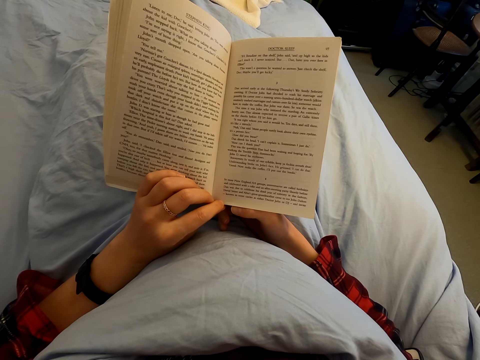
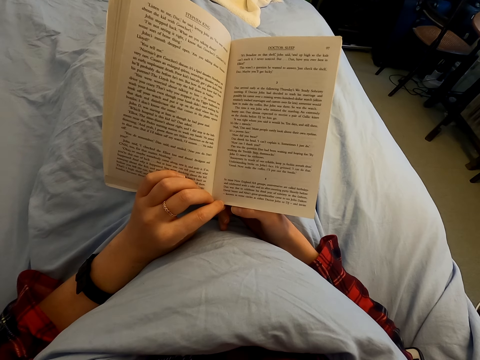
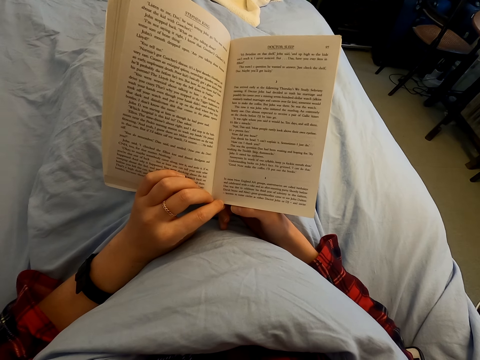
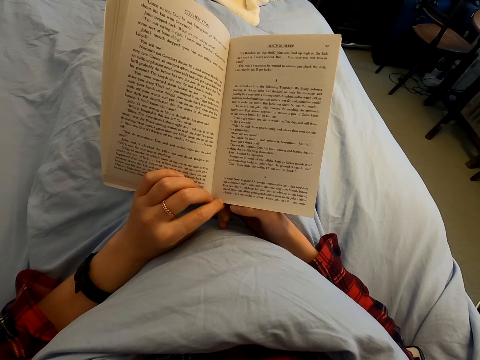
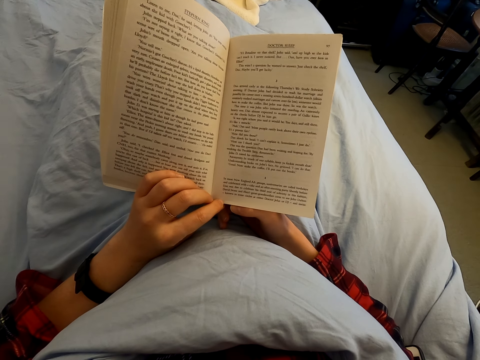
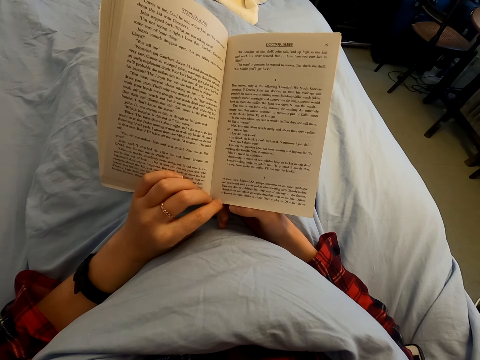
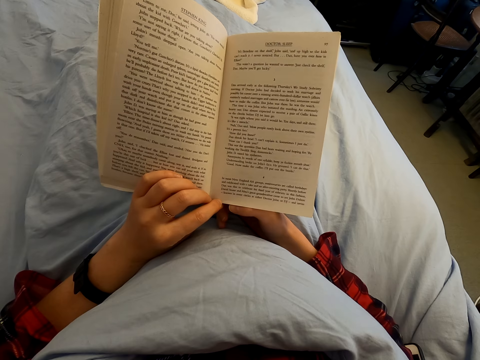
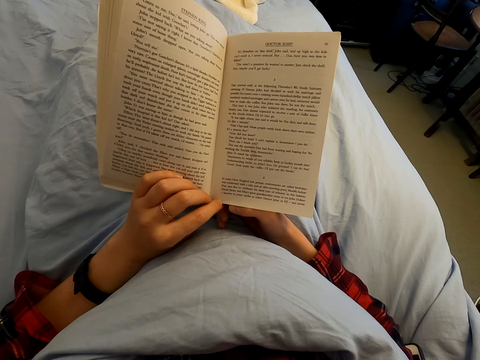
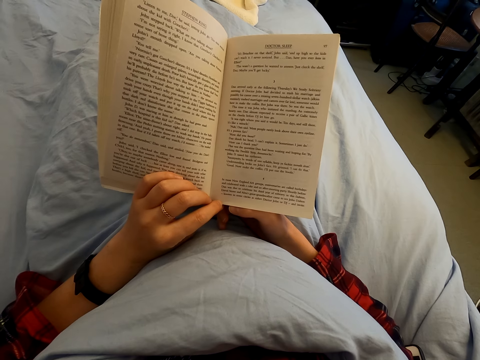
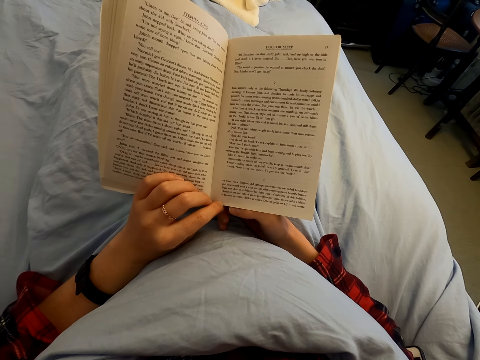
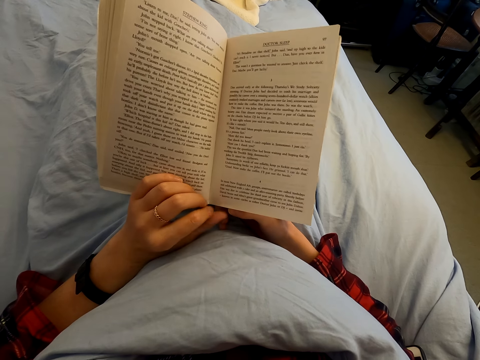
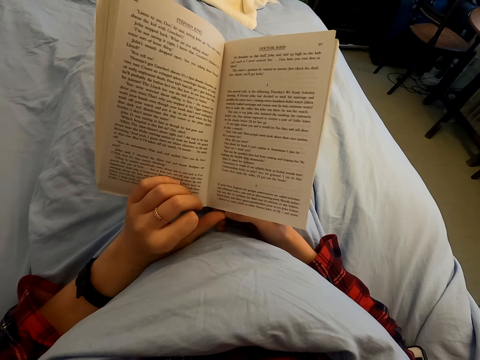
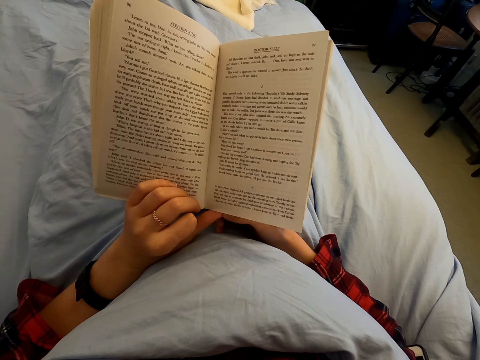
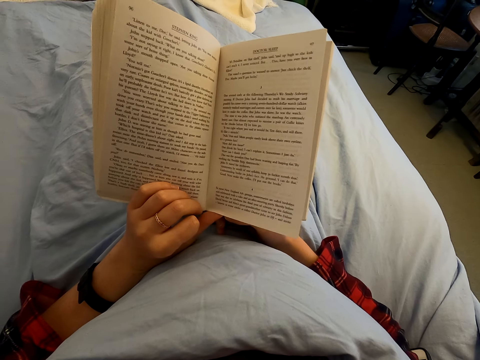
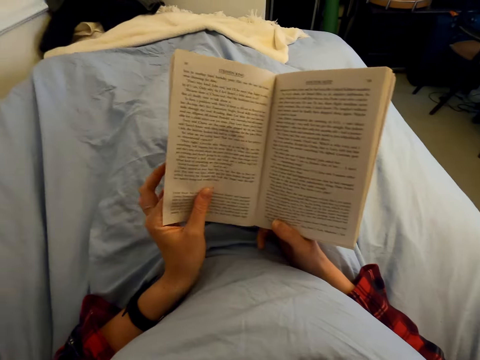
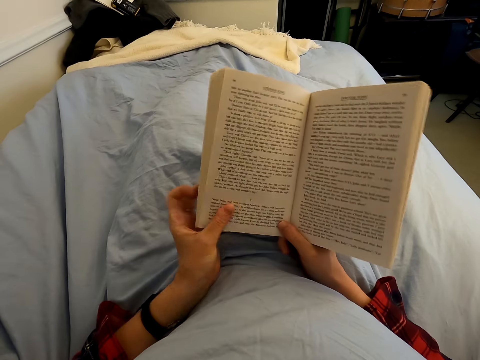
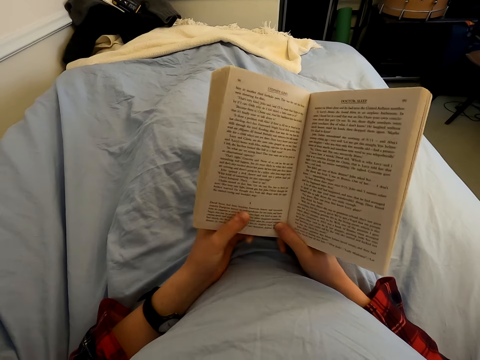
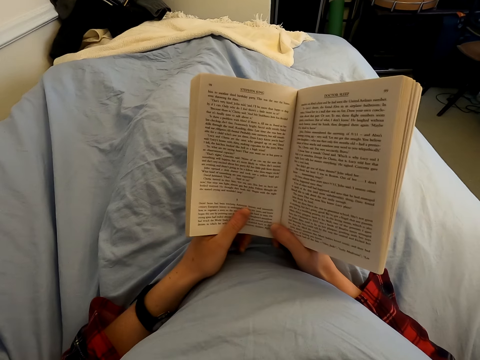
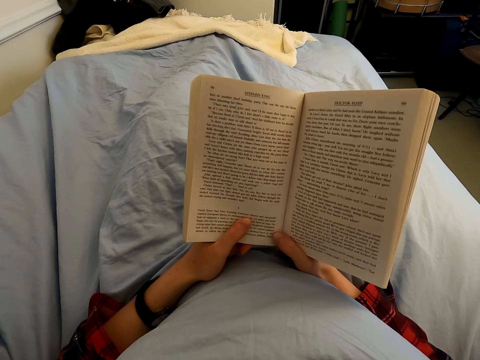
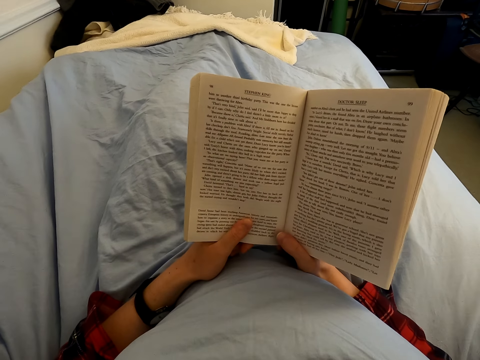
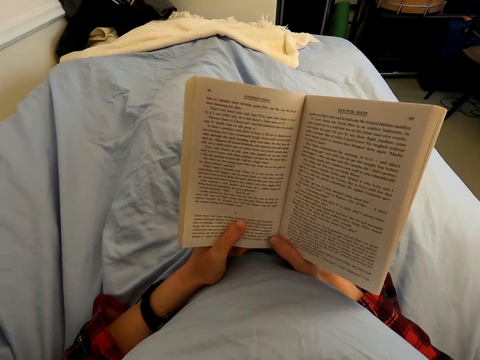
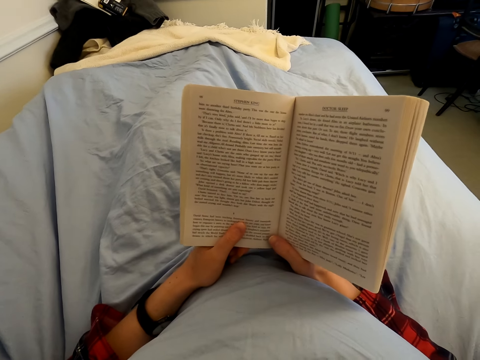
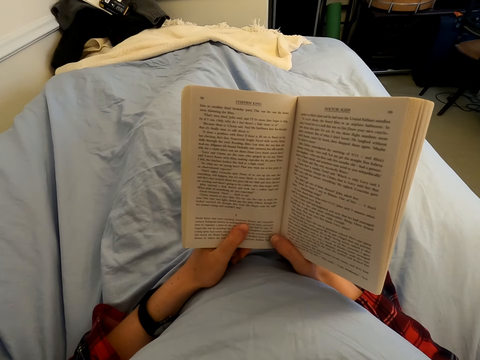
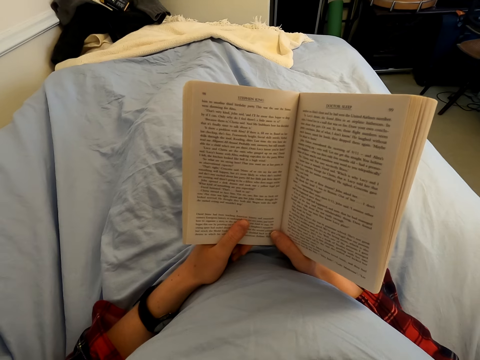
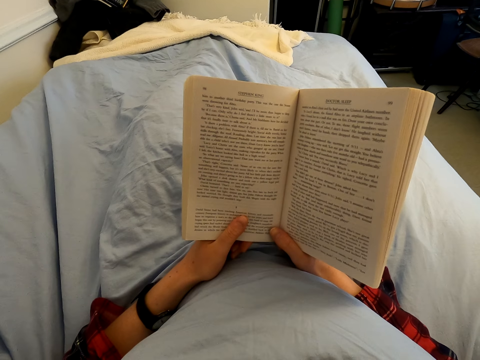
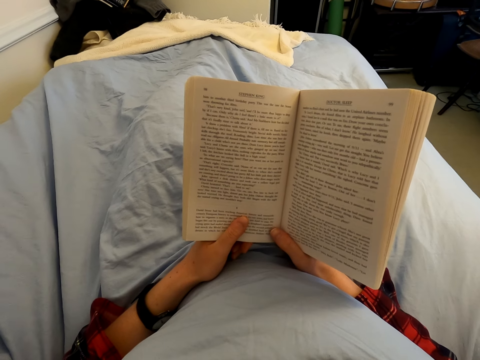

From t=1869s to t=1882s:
The camera wearer turns the page of the book. They read the book.

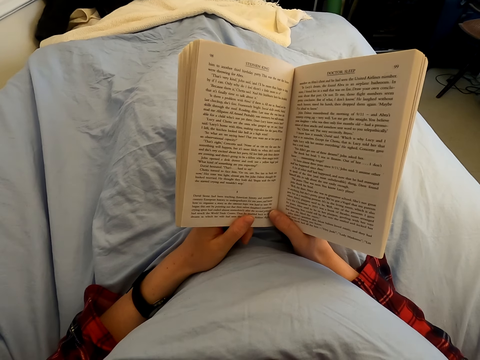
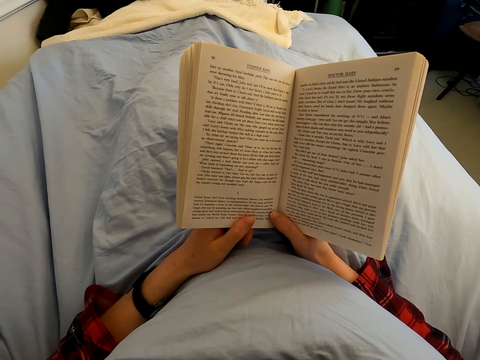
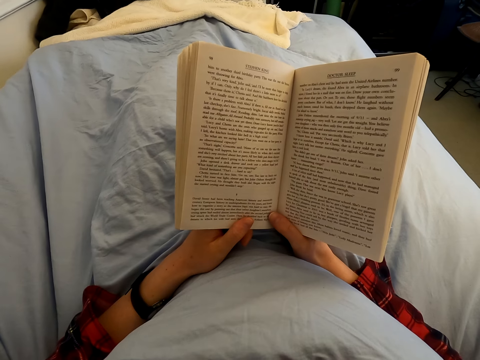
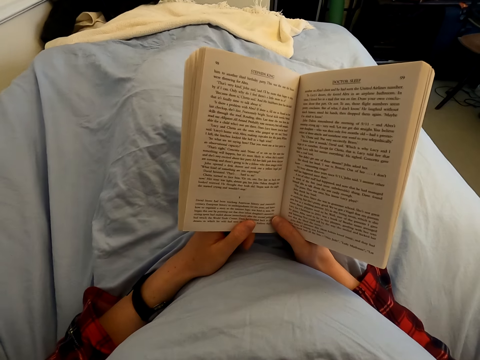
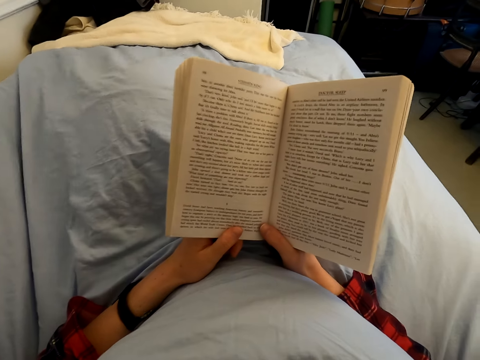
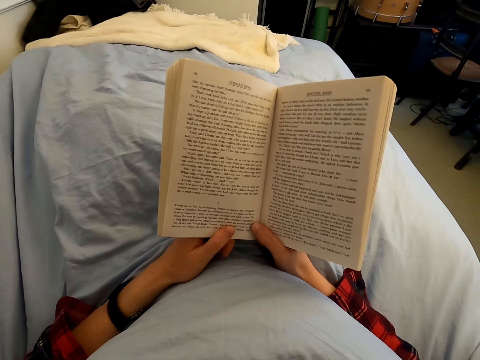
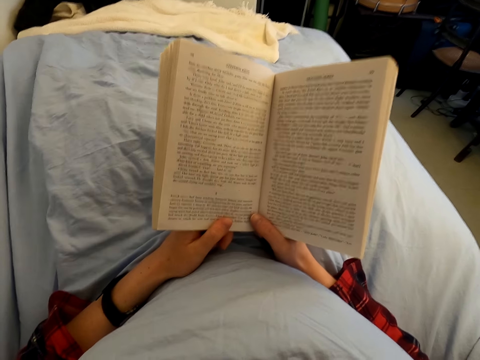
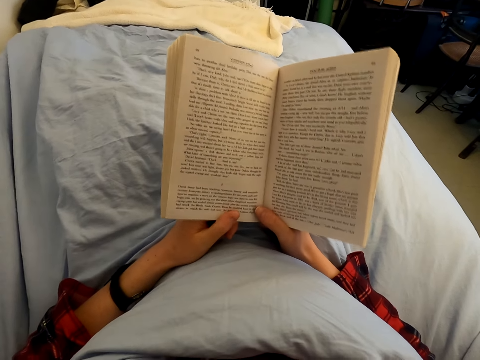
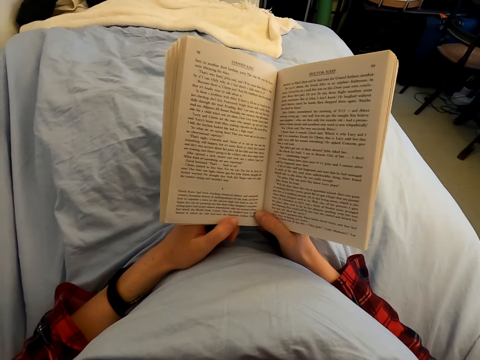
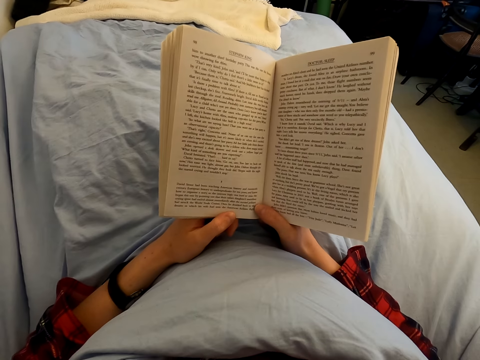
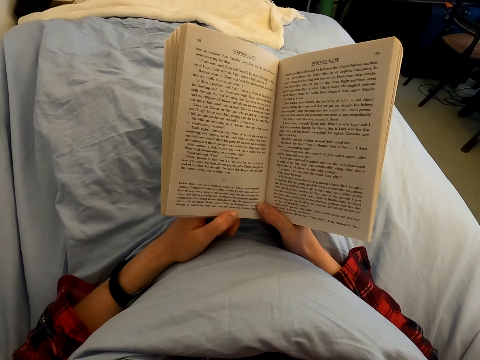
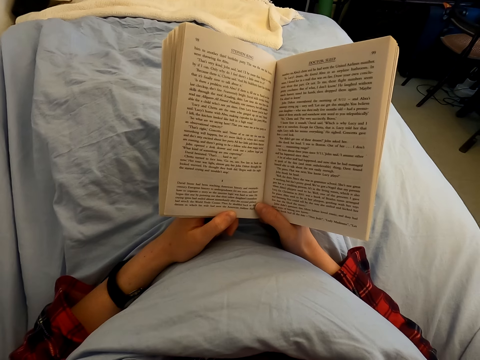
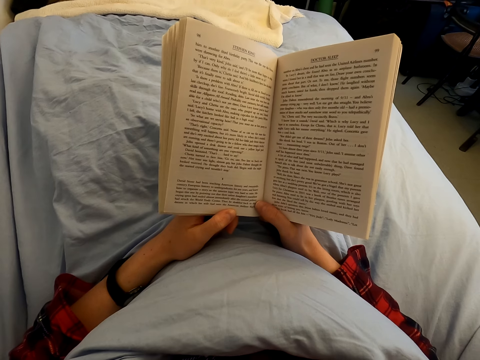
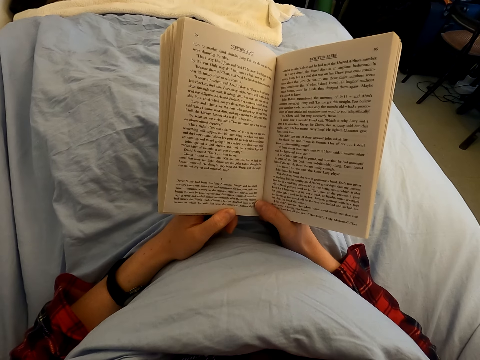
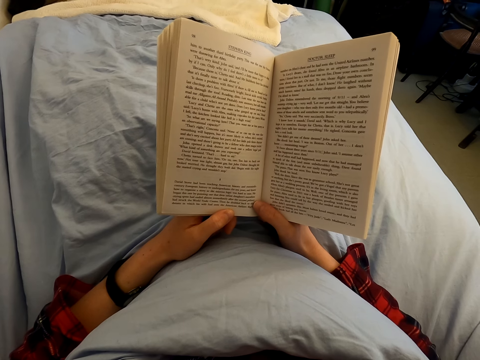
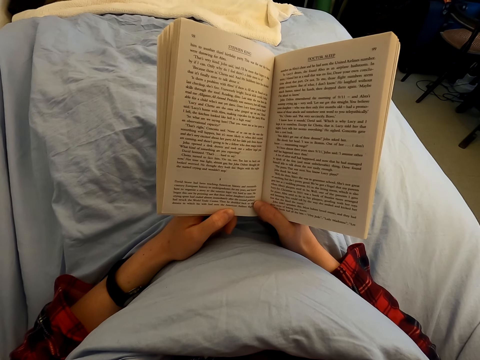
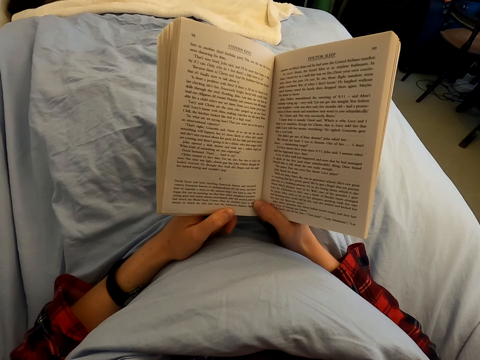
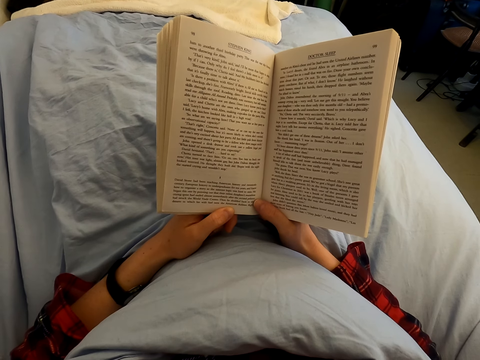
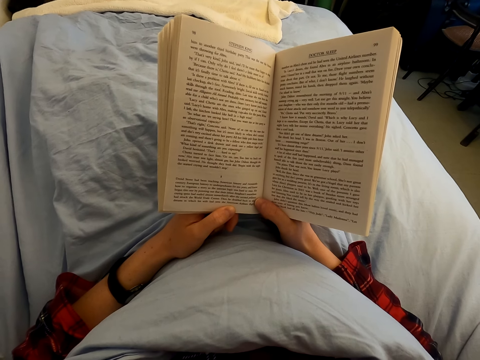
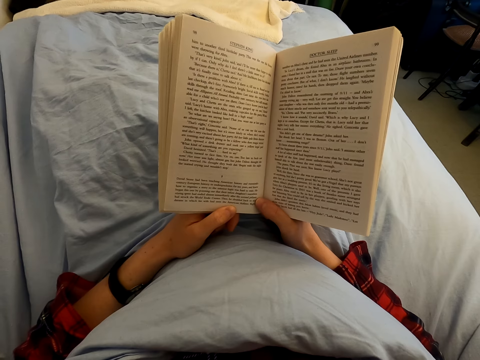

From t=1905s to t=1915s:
The camera wearer moves the legs. They read a book.

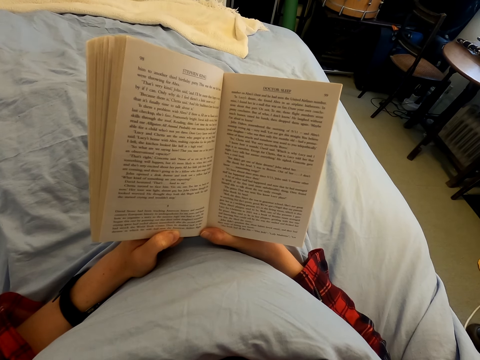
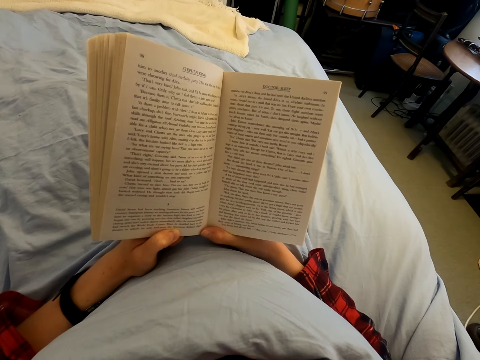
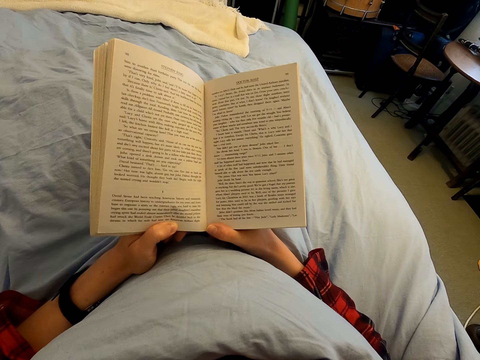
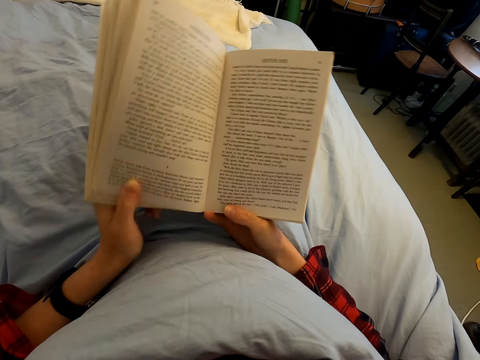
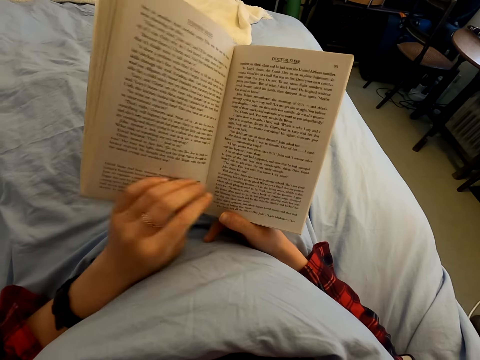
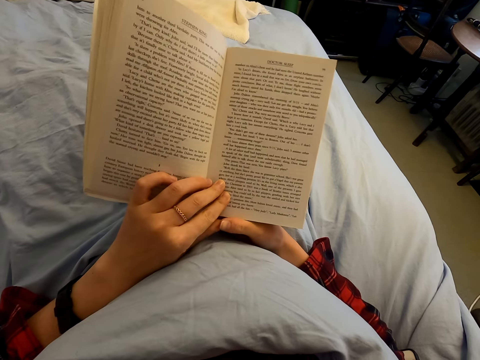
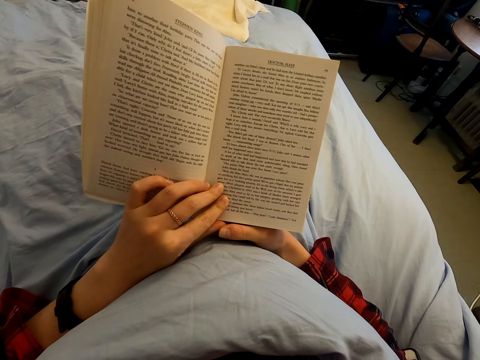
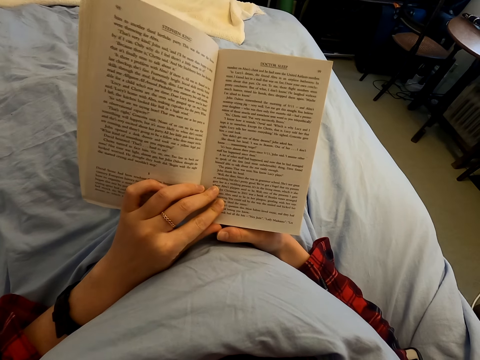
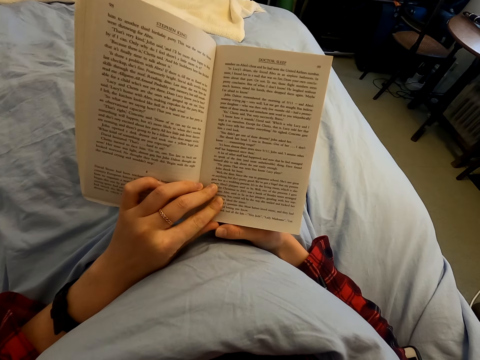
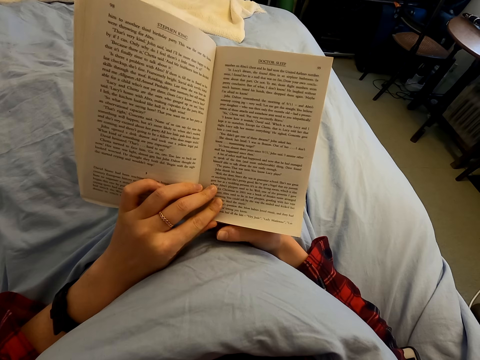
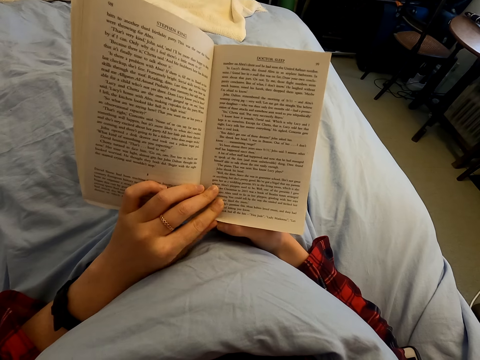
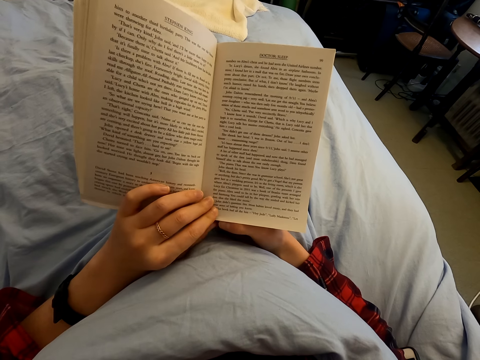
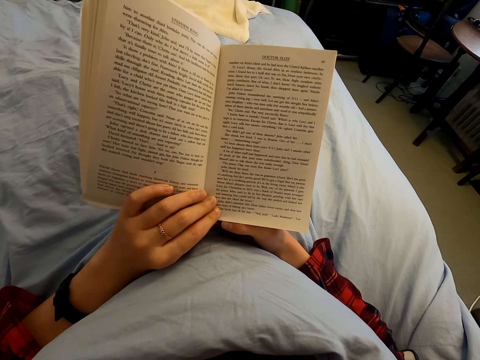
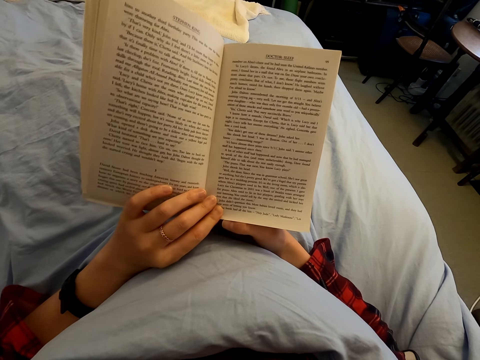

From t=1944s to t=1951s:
The camera wearer moves the left hand on the book. They read the book.
